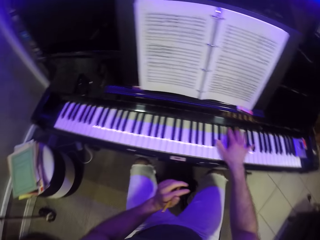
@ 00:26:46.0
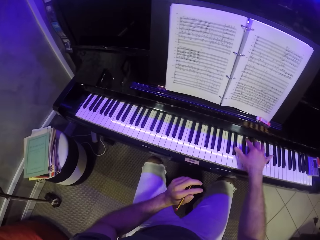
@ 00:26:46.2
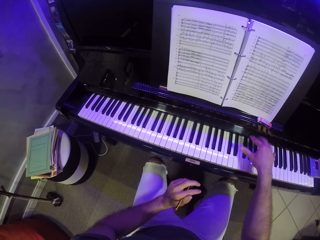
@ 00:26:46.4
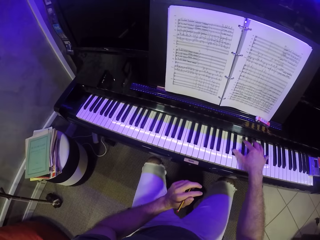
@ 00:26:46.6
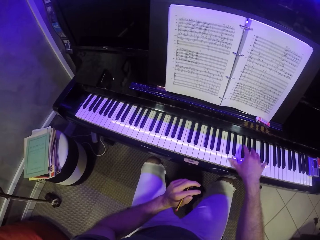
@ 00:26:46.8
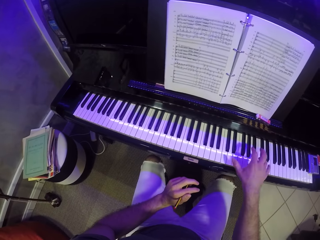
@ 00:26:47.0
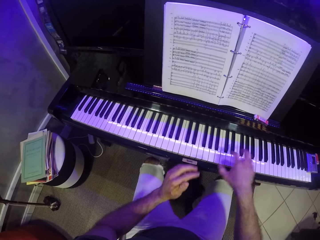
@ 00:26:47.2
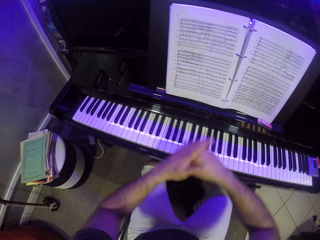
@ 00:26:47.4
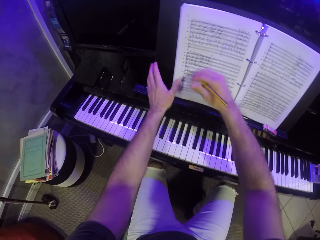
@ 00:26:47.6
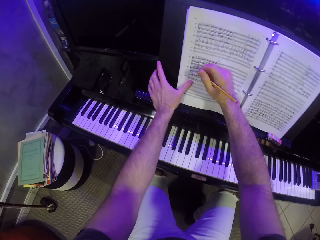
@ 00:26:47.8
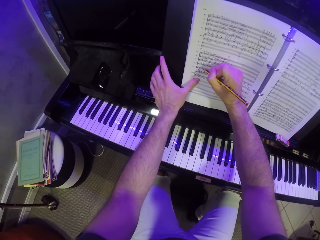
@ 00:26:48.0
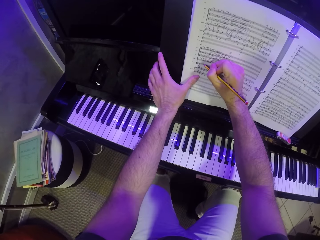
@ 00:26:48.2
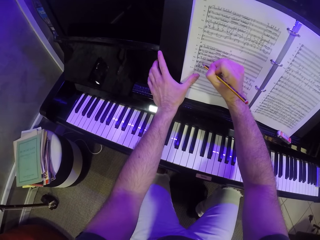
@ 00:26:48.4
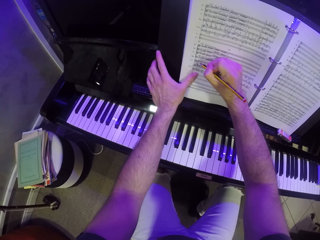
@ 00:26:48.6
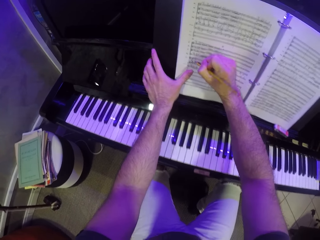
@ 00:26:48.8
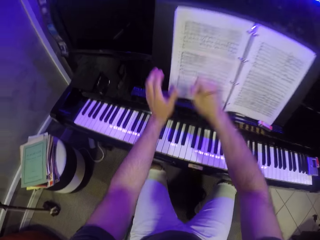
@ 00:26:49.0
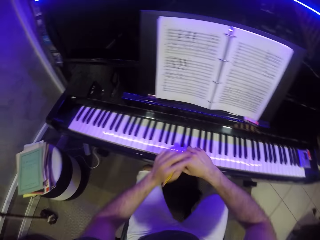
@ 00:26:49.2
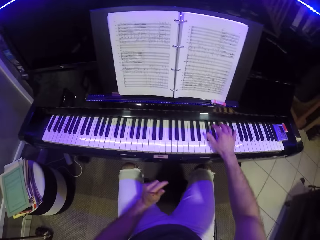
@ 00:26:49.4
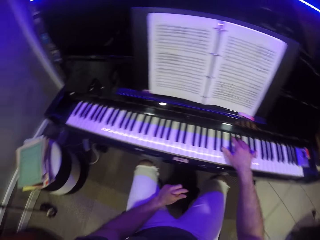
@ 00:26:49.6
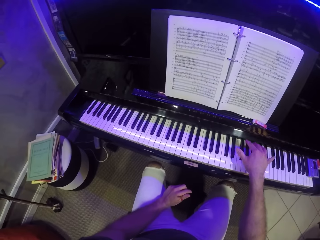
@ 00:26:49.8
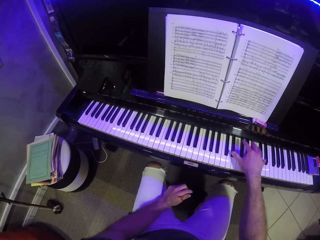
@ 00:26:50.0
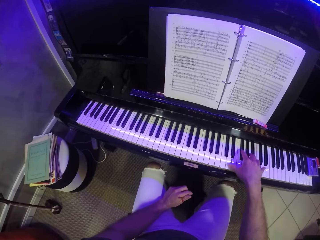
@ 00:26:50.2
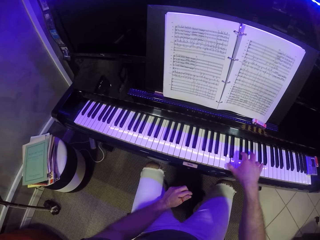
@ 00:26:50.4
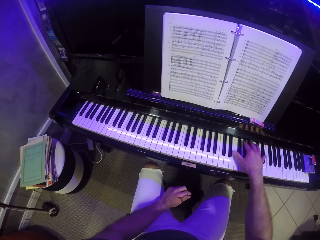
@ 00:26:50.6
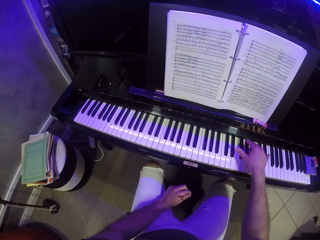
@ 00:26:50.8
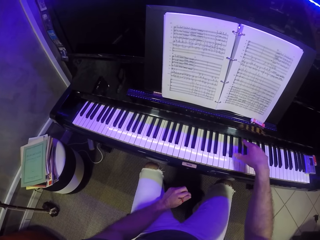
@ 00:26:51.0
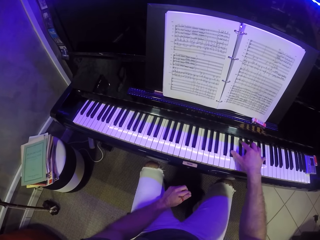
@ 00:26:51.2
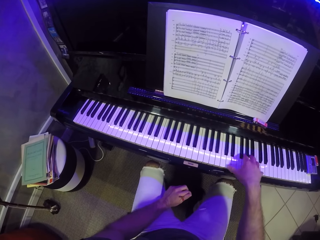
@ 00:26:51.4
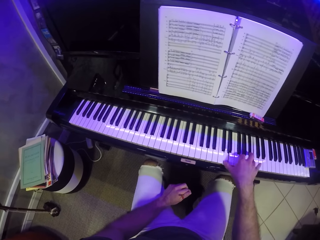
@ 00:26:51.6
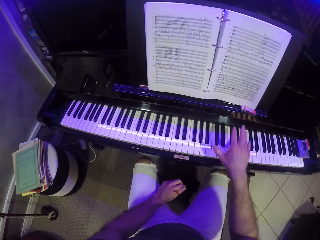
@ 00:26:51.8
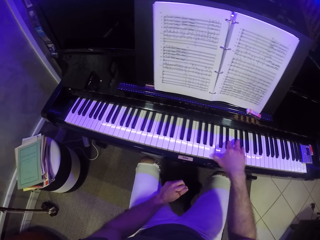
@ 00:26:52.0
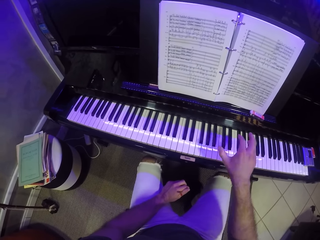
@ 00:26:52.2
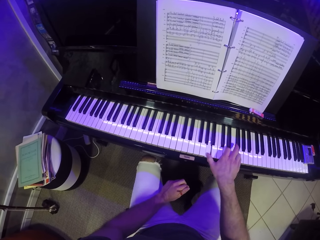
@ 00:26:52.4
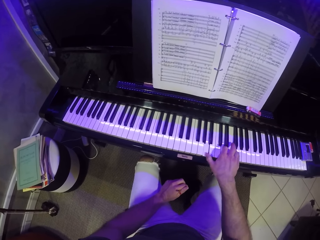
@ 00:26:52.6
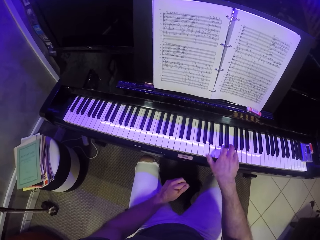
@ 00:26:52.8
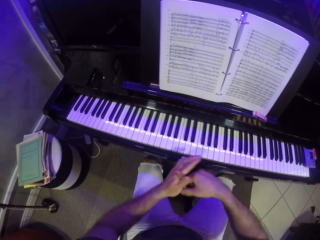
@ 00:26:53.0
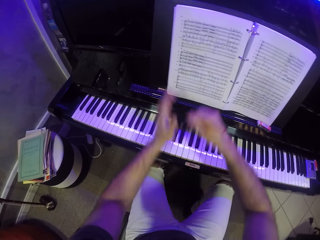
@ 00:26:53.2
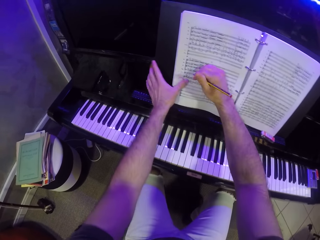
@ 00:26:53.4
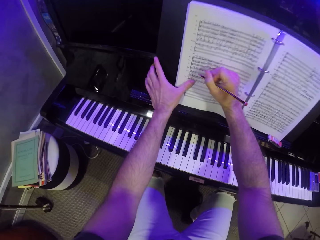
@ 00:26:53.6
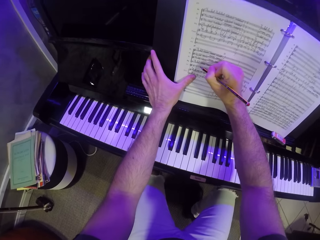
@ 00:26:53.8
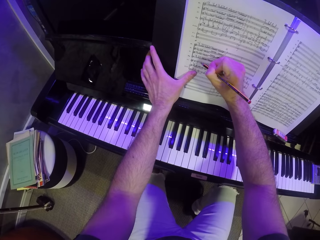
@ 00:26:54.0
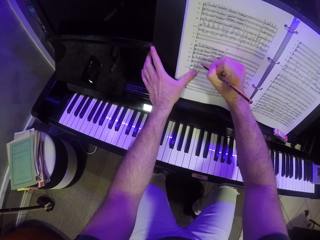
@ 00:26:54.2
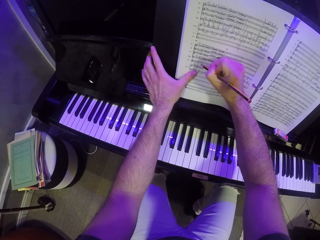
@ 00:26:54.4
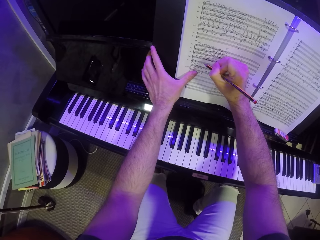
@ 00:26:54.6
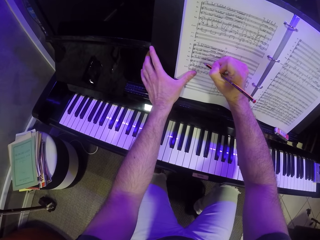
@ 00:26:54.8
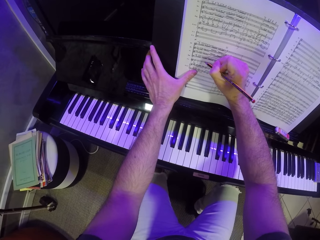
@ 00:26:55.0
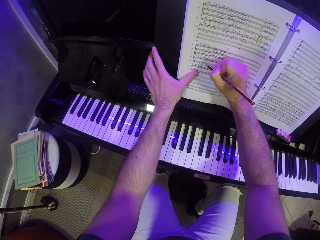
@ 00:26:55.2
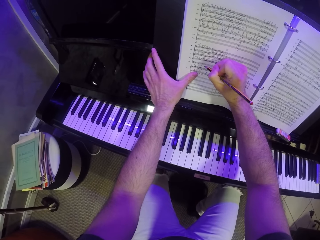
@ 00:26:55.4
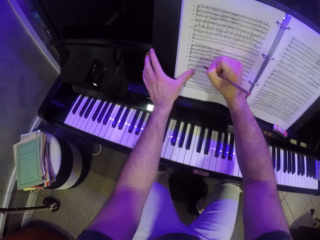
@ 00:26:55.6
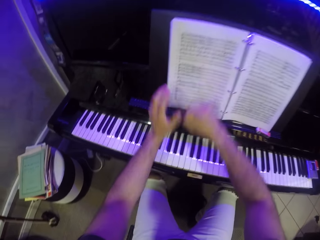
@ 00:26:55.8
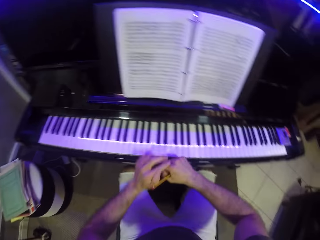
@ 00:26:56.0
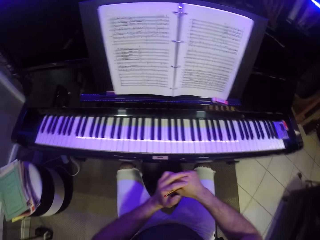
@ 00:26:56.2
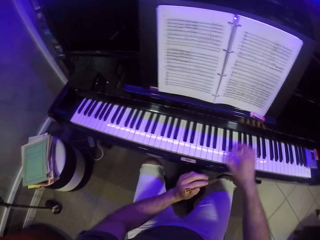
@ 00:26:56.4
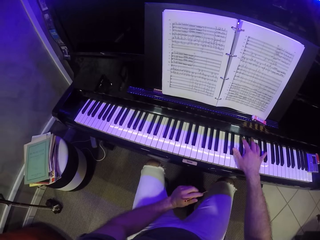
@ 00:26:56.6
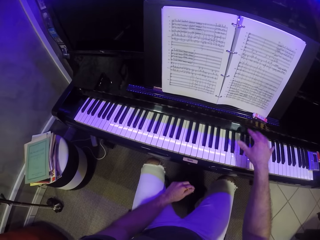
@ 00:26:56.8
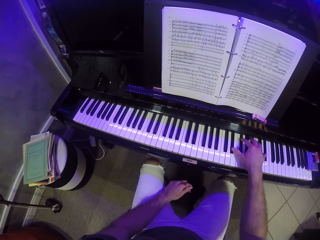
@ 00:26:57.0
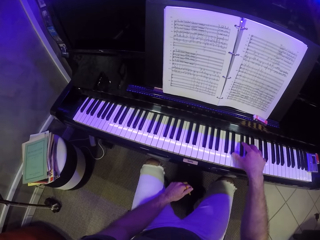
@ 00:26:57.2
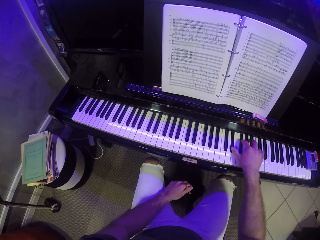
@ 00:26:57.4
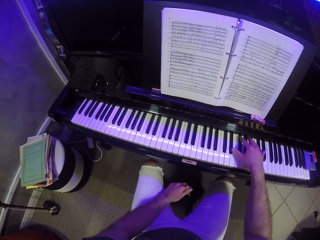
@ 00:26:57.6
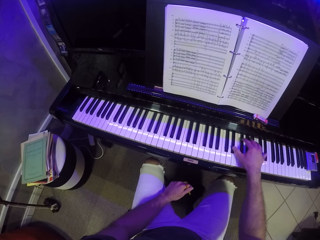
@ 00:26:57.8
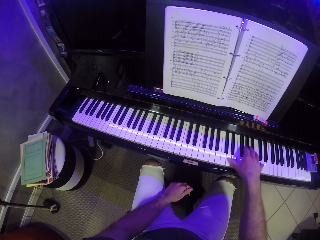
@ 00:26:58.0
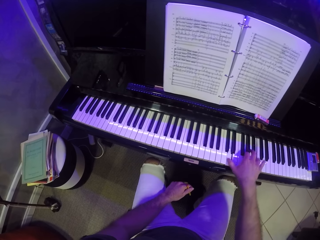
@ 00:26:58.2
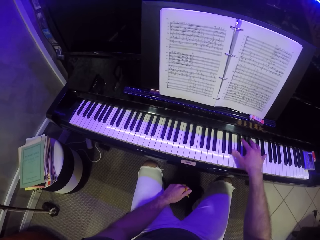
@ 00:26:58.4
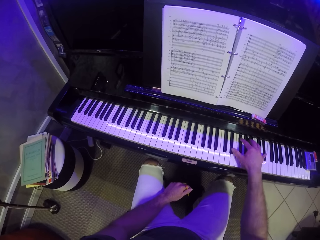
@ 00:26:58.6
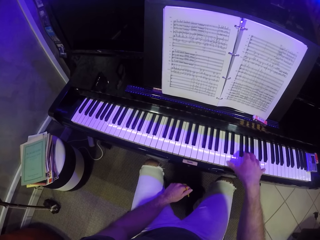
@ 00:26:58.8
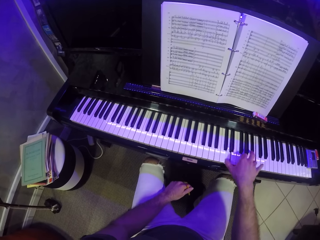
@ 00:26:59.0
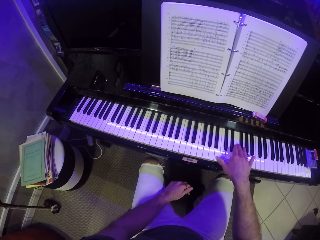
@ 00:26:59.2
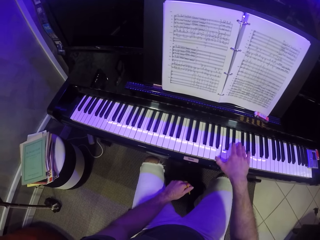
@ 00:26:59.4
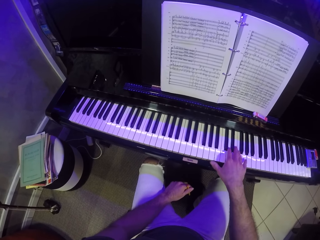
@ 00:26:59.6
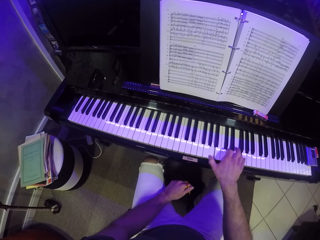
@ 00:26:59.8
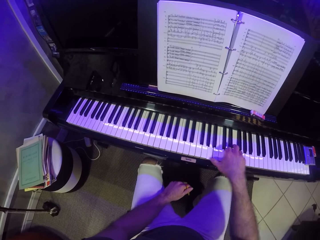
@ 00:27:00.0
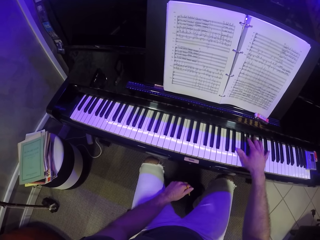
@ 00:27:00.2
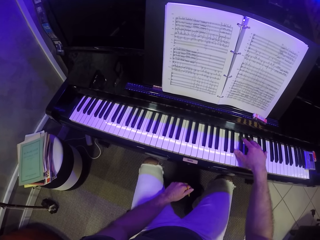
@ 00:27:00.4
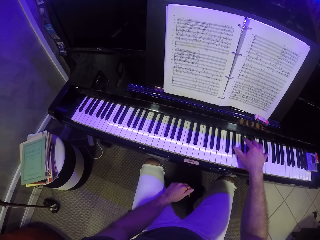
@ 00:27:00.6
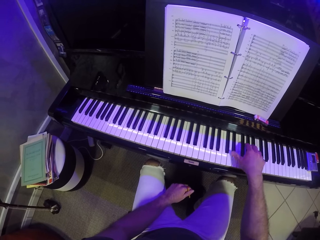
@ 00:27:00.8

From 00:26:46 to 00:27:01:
The camera wearer passes the pencil from his right hand to his left hand. He plays the piano with his right hand. He passes the pencil from his left hand to his right hand. He writes on the music sheet with the pencil with his right hand. He passes the pencil from his right hand to his left hand. He plays the piano with his right hand. He passes the pencil from his left hand to his right hand. He writes on the music sheet with the pencil with his right hand. He passes the pencil from his right hand to his left hand. He plays the piano with his right hand.

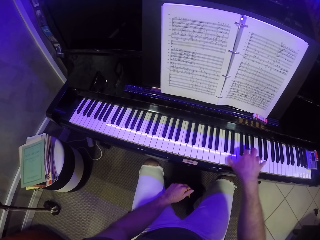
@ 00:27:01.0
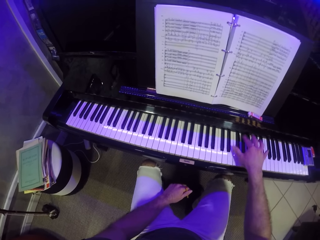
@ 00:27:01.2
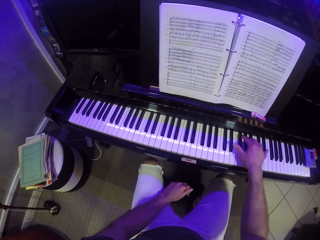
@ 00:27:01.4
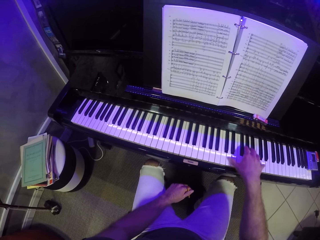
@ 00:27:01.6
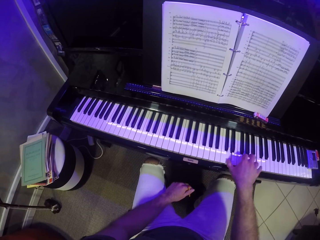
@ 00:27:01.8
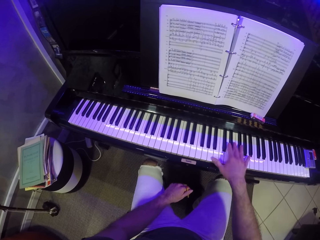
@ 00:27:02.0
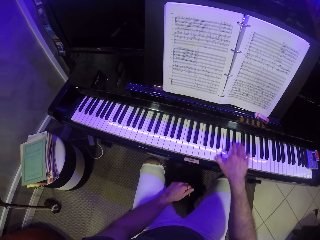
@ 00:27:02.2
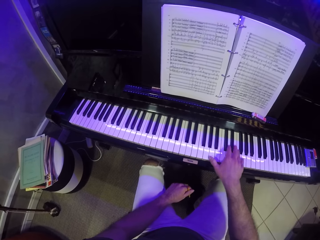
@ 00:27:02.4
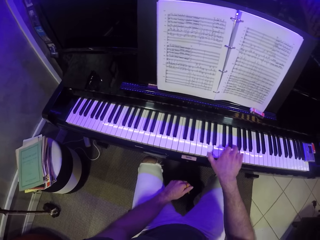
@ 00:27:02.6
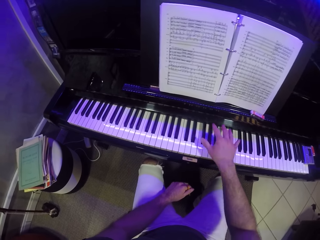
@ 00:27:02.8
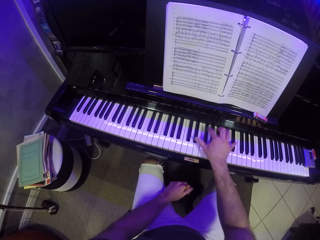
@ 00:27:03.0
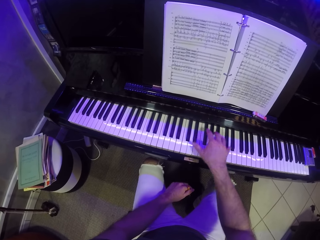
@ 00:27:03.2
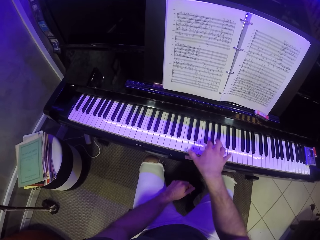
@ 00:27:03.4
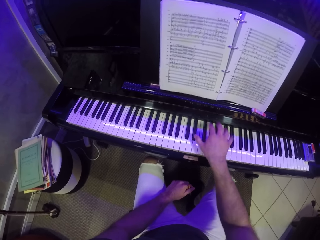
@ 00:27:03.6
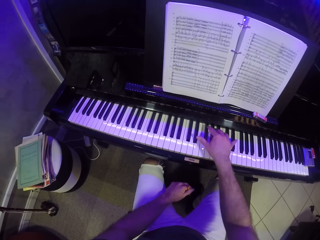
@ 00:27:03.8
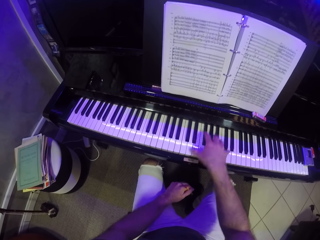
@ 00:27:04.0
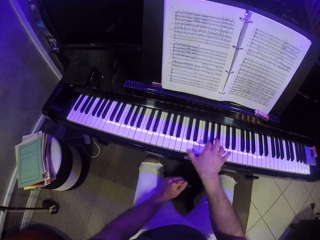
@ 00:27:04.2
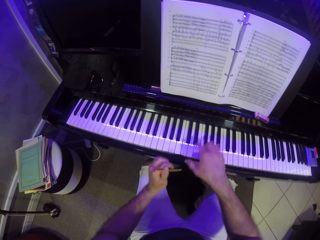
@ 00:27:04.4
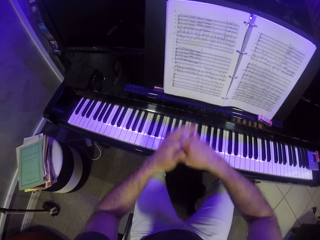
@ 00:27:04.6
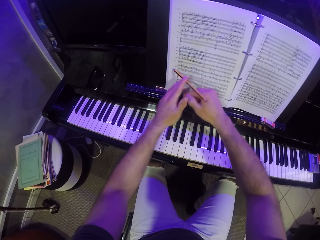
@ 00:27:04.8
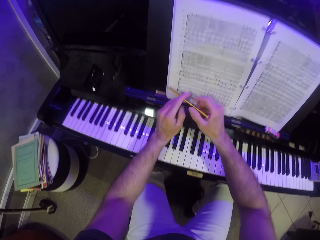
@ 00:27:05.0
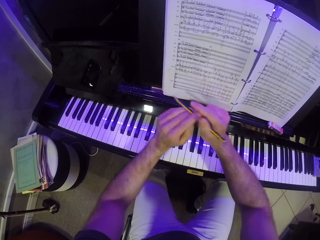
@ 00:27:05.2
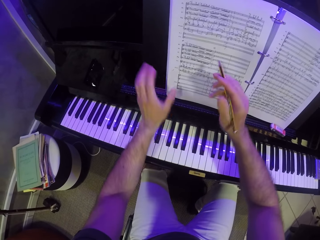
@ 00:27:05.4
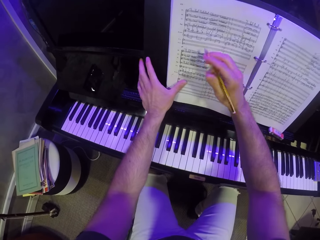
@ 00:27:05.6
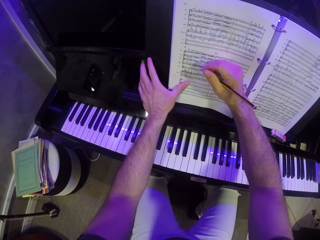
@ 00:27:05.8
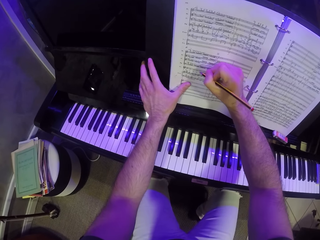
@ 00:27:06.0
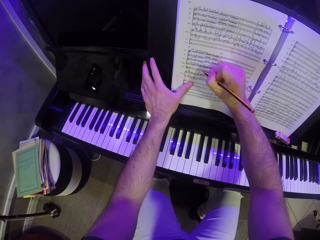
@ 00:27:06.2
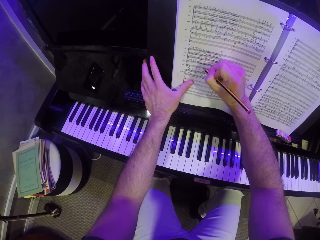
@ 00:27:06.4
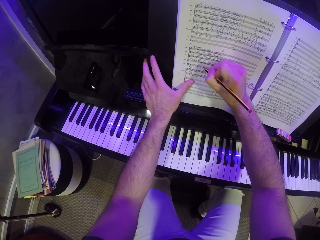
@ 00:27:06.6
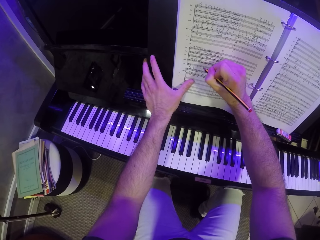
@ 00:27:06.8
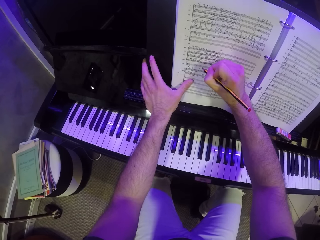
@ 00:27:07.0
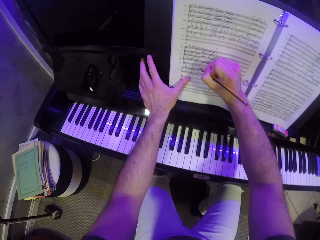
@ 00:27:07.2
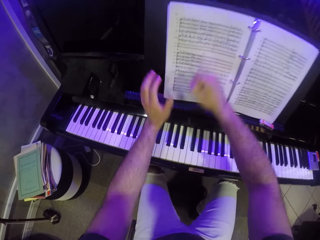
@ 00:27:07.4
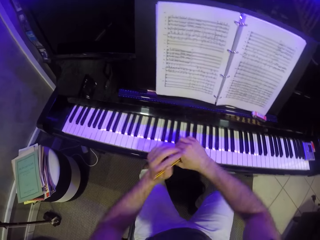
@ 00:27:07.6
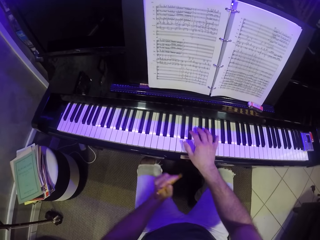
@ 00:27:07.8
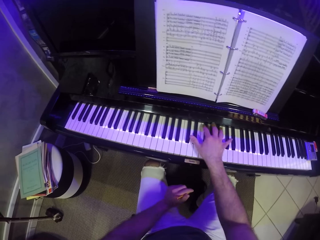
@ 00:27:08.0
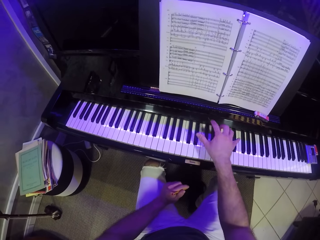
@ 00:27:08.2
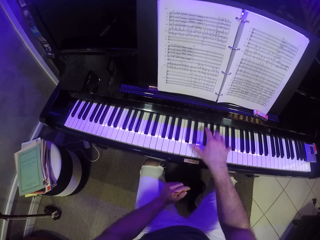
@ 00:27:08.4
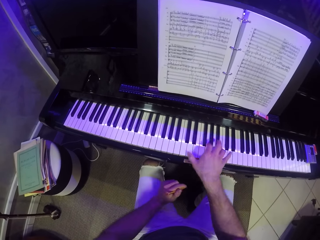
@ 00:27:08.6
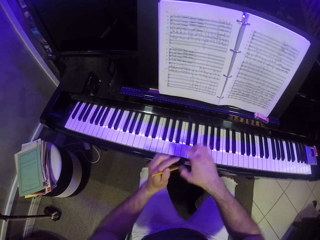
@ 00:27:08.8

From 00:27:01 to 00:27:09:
The camera wearer passes the pencil from his left hand to his right hand. He writes on the music sheet with the pencil with his right hand. He passes the pencil from his right hand to his left hand. He plays the piano with his right hand.
